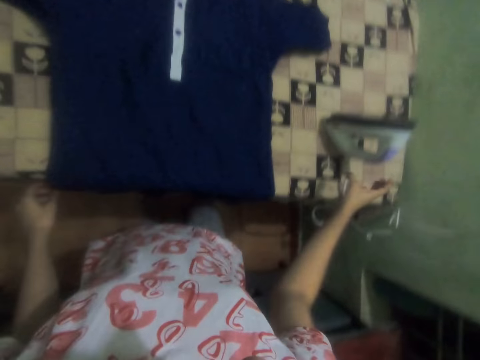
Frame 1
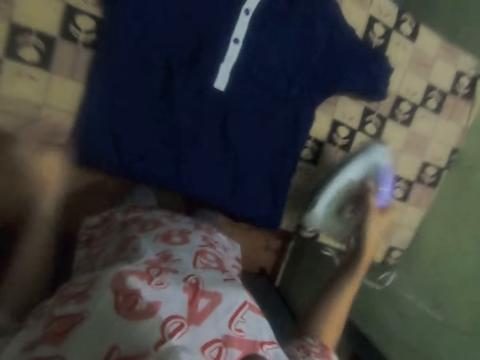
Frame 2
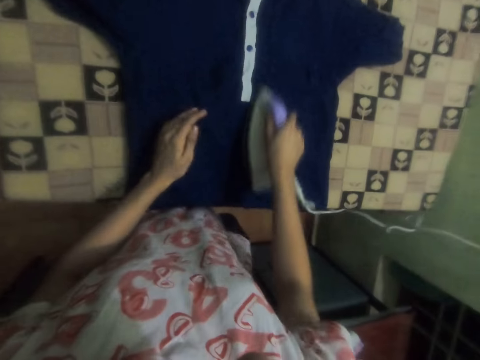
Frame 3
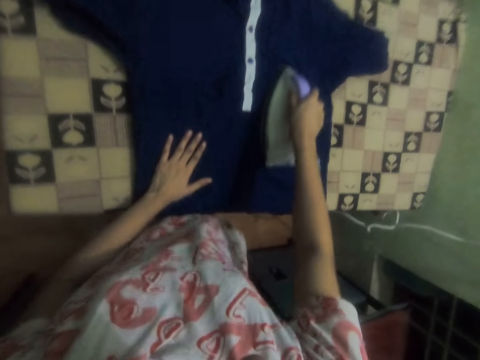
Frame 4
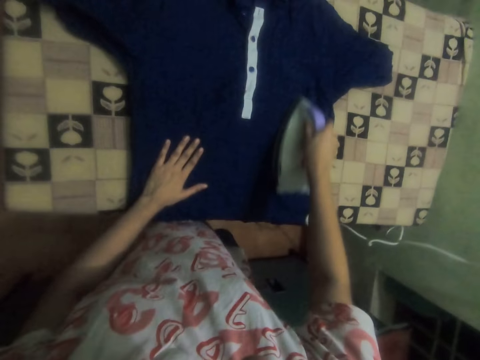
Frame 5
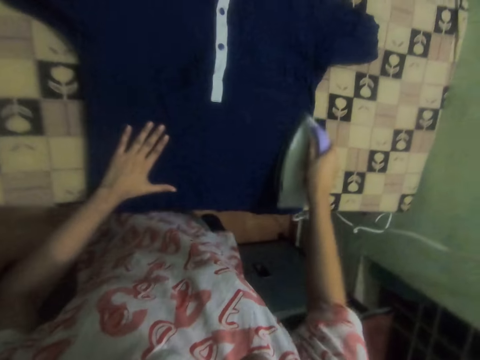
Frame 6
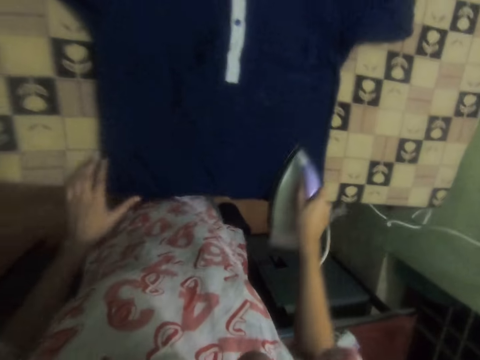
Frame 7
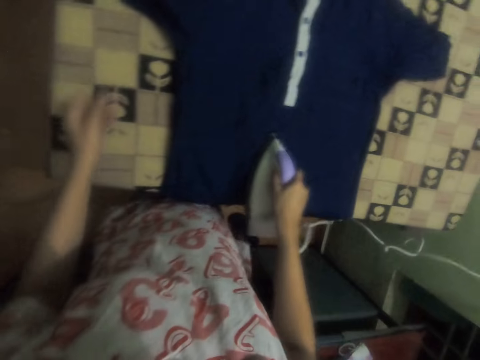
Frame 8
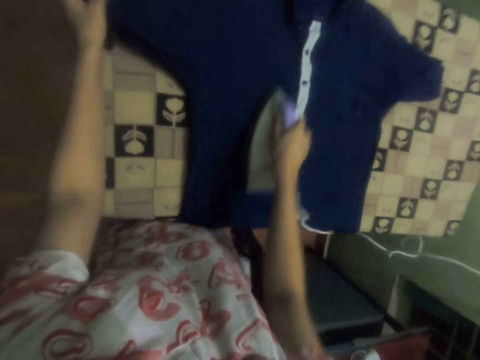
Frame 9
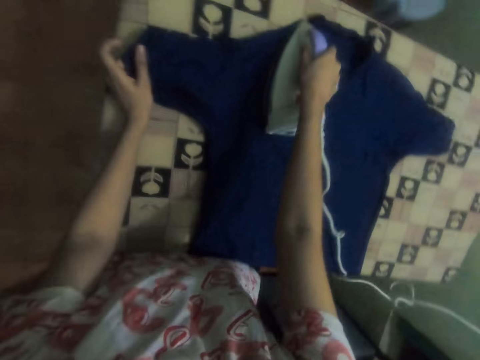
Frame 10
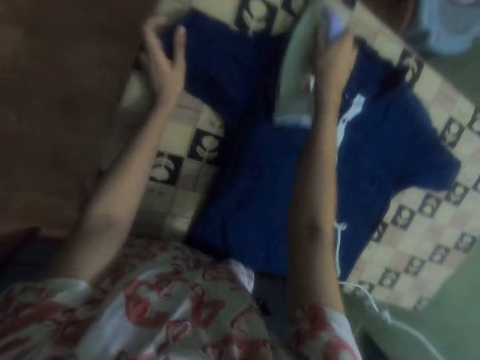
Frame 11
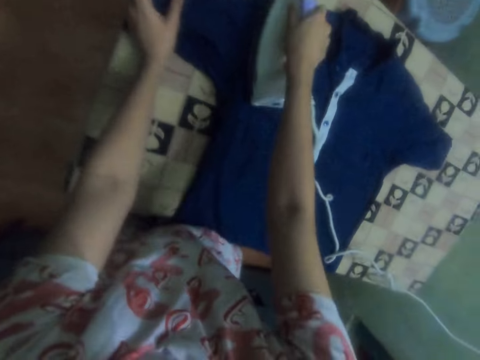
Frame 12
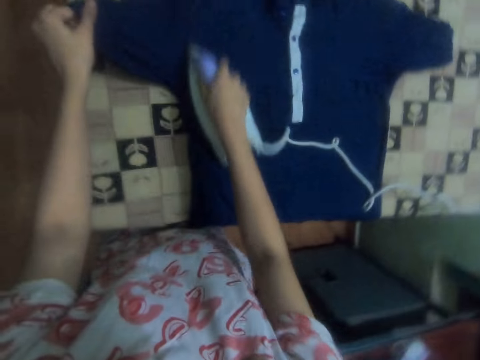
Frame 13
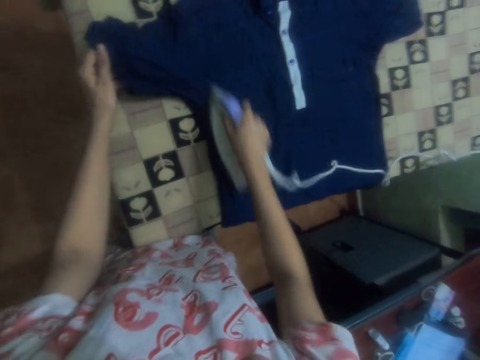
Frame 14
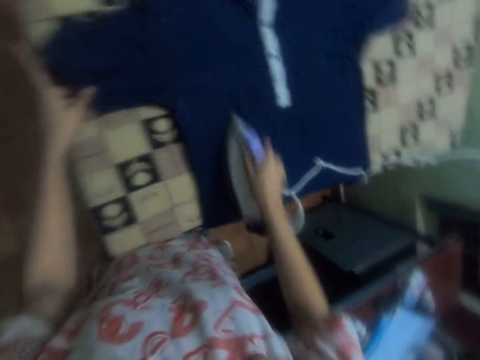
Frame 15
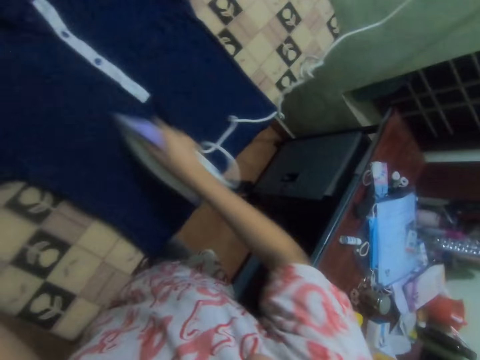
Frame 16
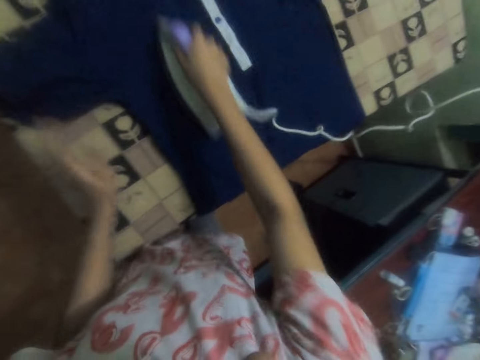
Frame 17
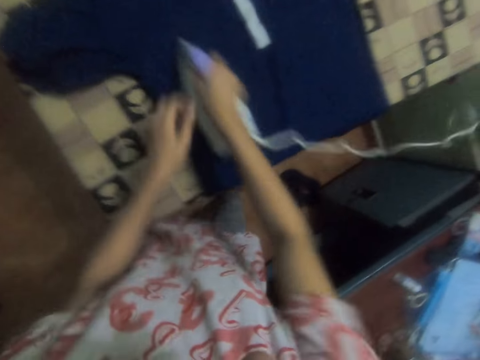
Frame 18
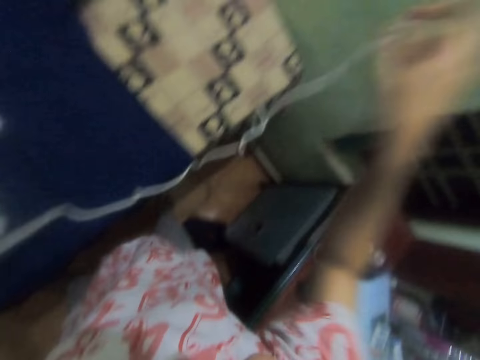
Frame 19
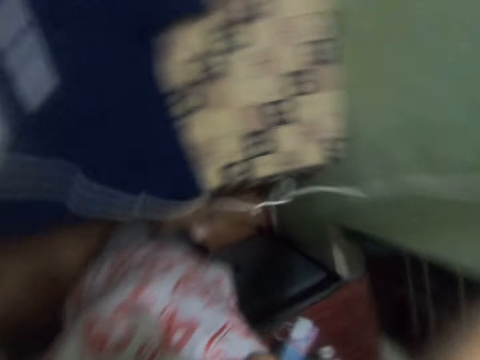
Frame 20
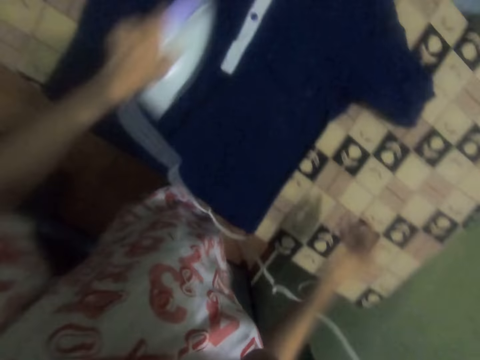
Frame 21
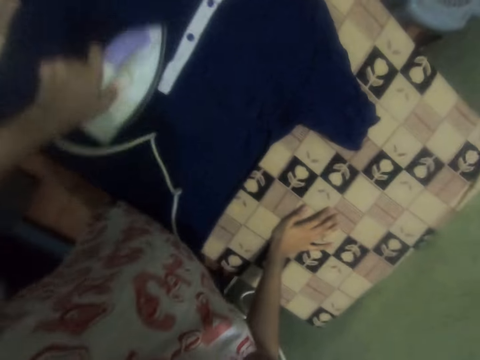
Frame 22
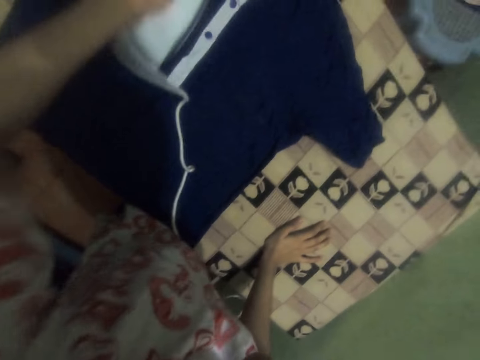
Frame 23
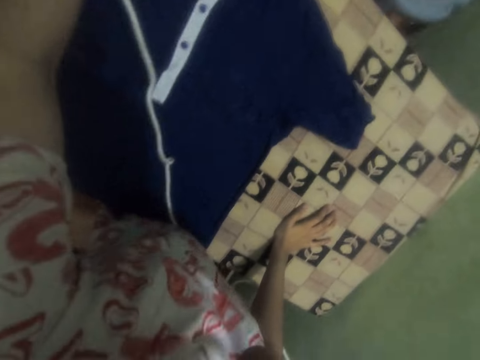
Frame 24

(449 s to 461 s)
The camera wearer takes the cloth from the table. They iron the cloth on the table.

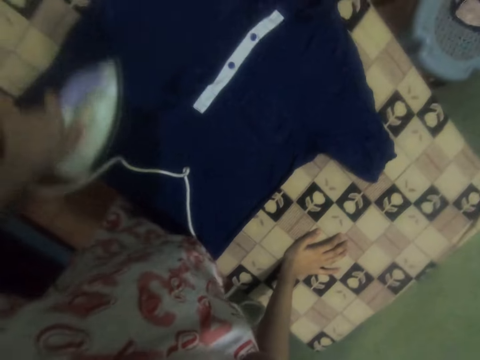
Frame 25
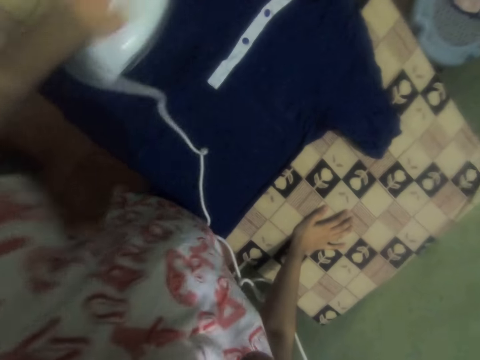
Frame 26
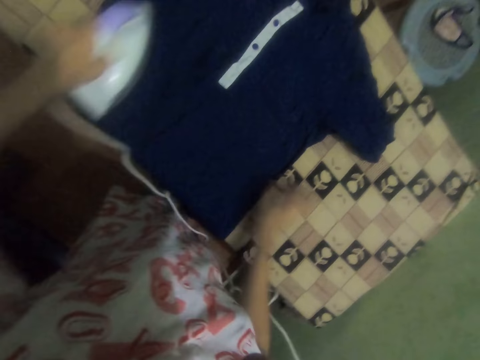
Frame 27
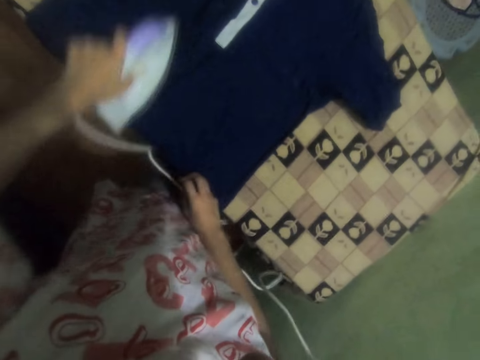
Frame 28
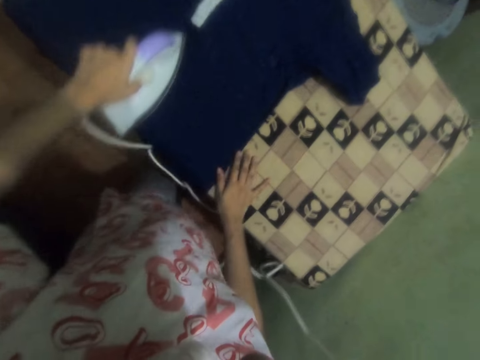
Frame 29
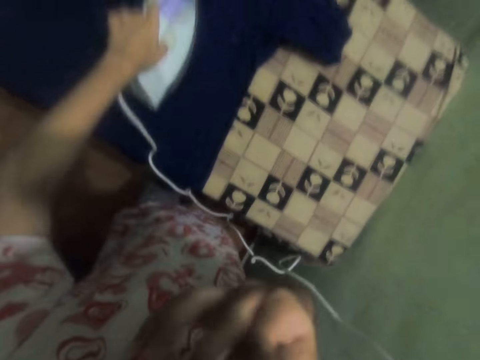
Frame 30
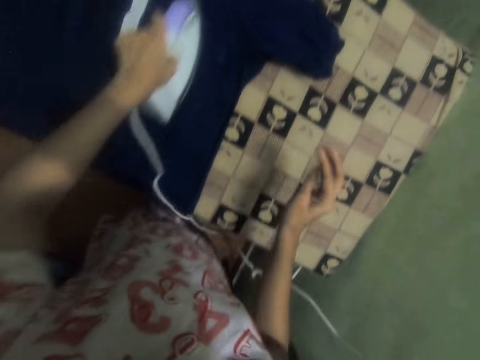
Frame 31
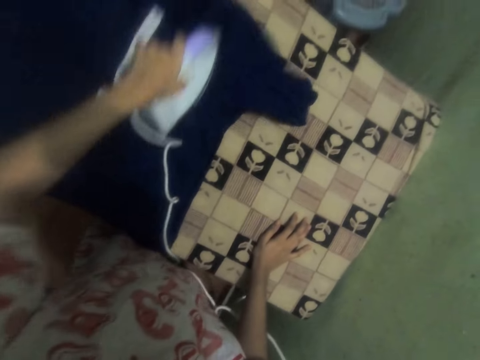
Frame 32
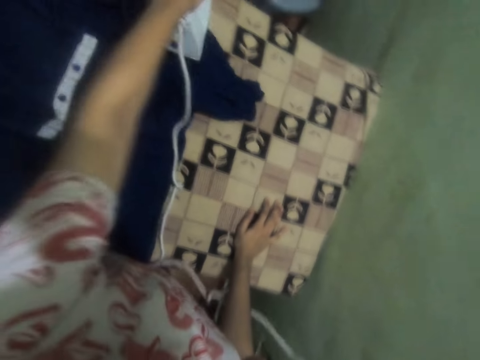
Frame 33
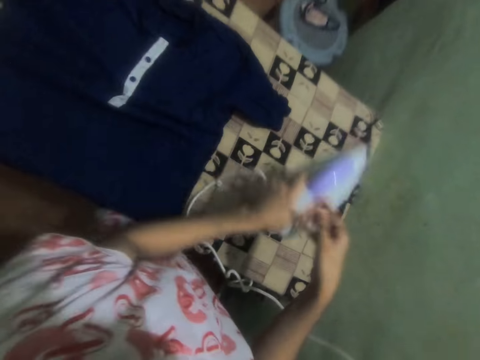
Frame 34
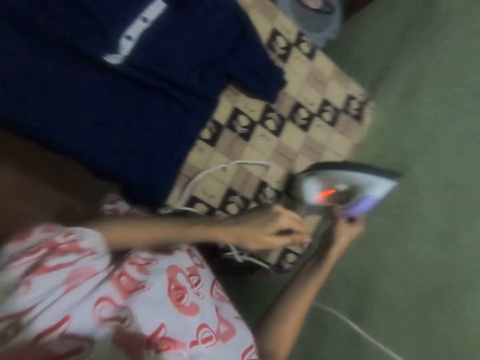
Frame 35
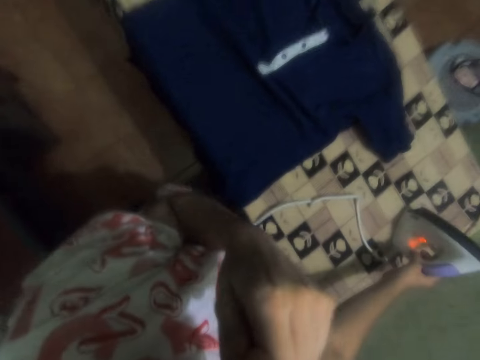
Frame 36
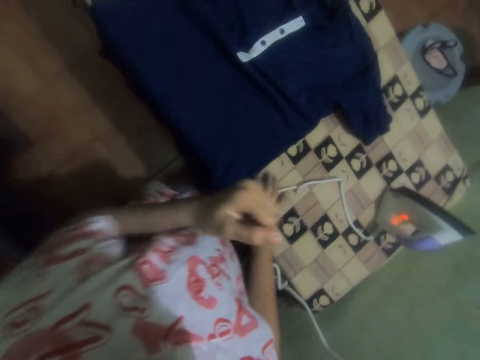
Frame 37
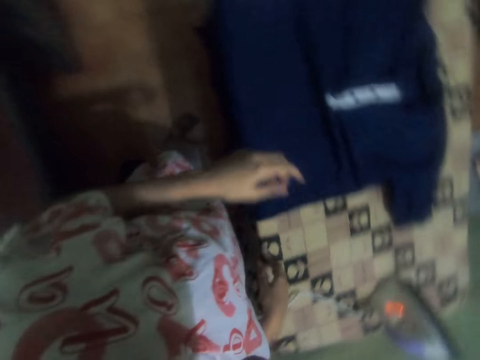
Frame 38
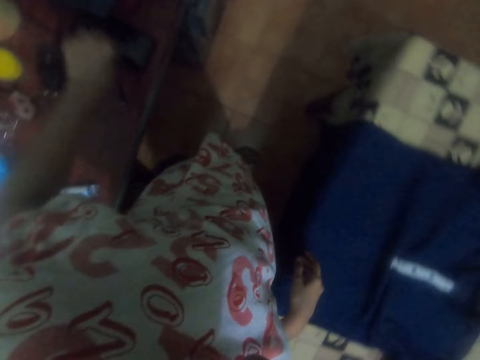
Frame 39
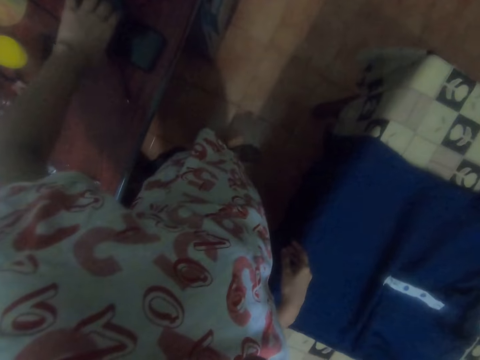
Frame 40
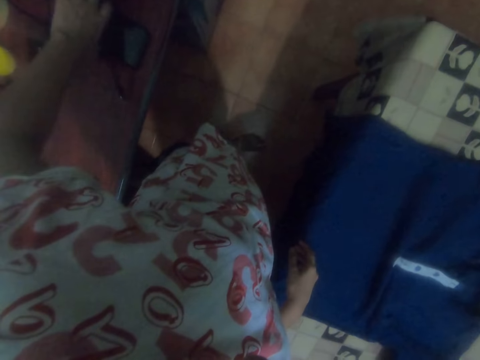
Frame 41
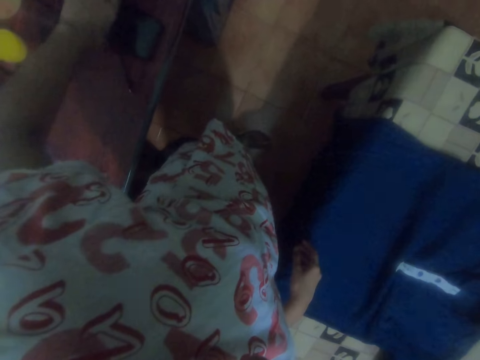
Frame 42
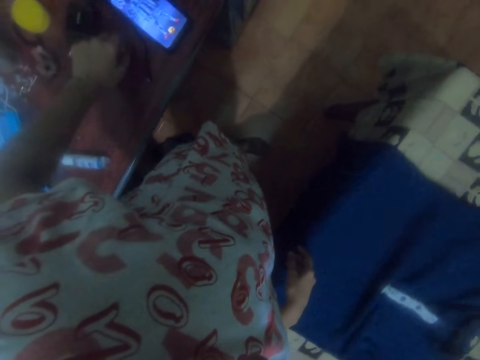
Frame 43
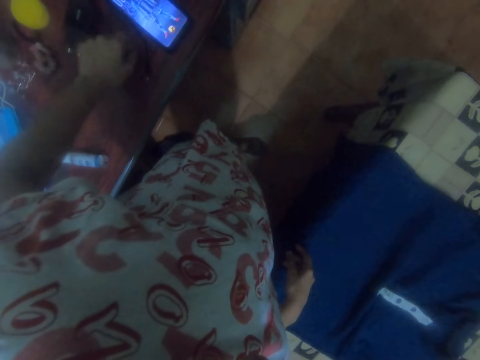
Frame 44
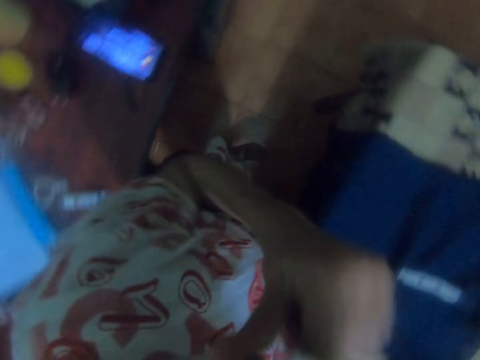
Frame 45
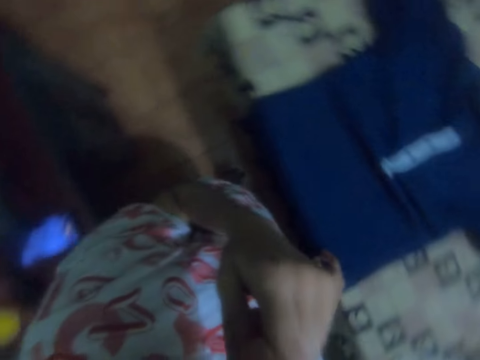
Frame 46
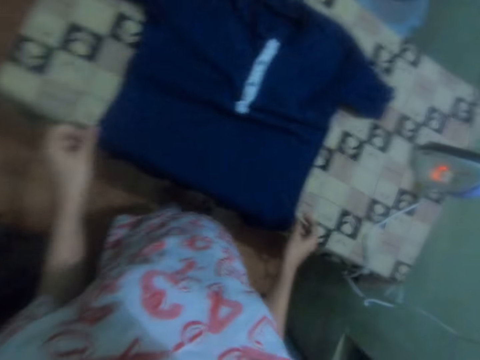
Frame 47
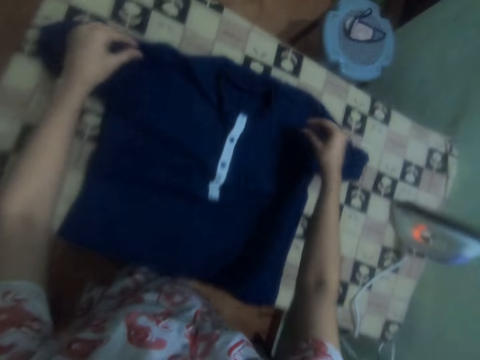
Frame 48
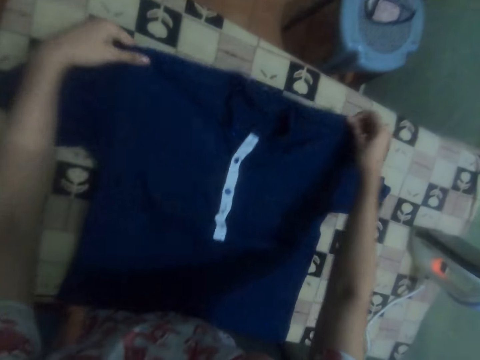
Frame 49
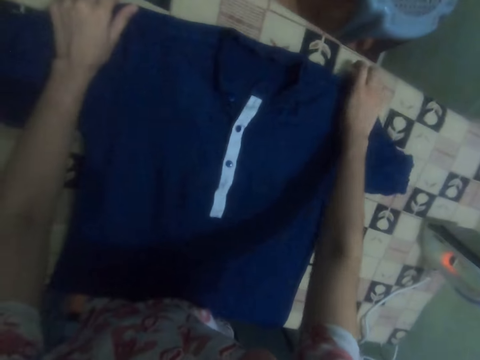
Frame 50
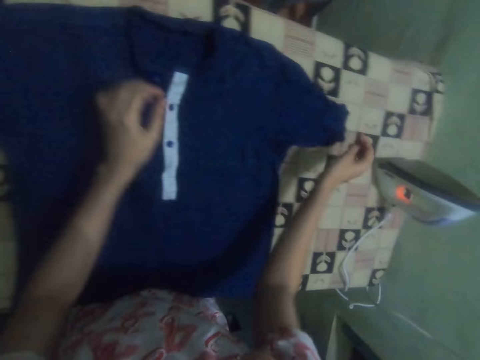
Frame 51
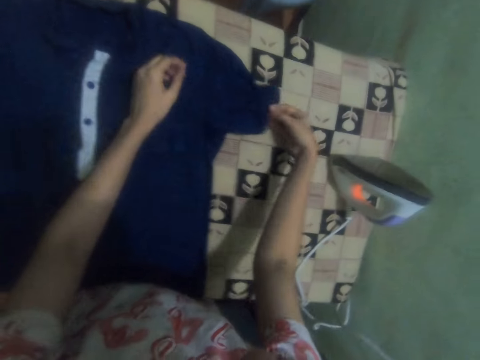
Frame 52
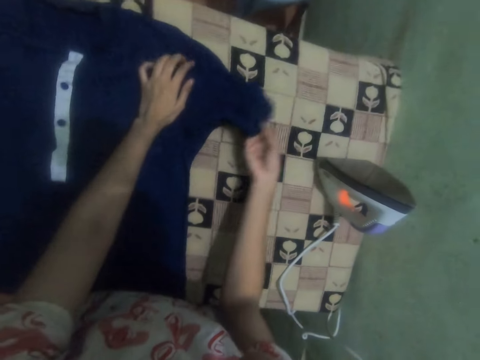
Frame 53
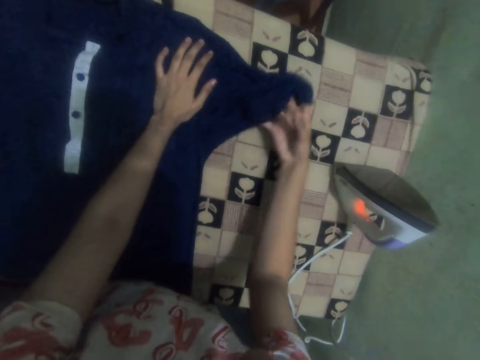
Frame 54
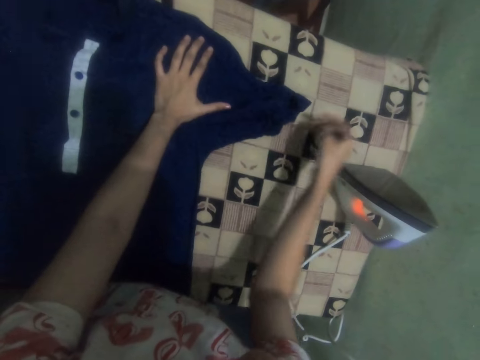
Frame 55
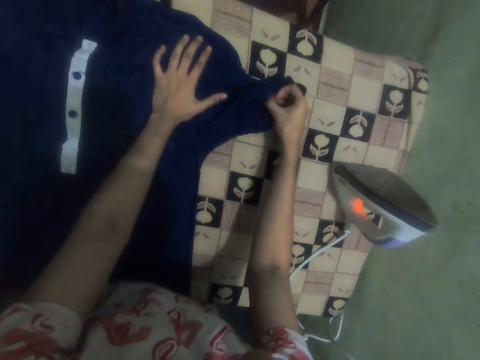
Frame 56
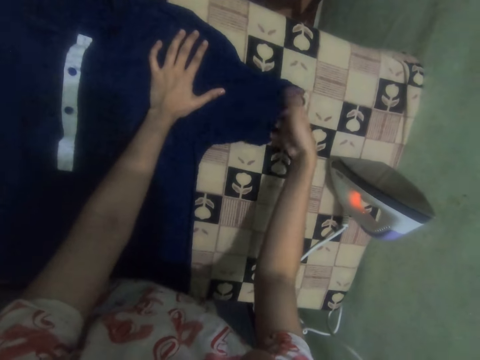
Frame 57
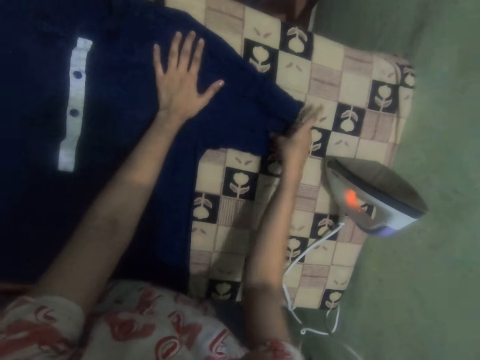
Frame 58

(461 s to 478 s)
The camera wearer touches something. They put the iron on the table. They operate the phone. They touch the cloth on the table. They adjust the shirt.
